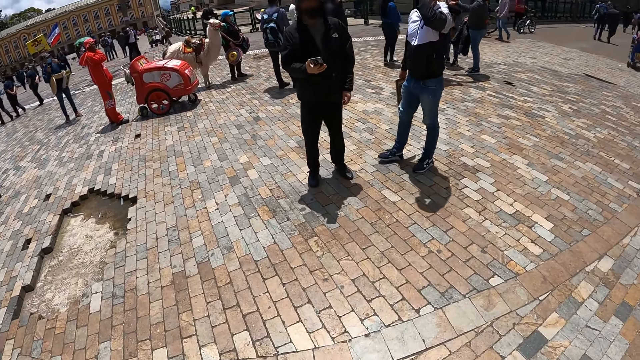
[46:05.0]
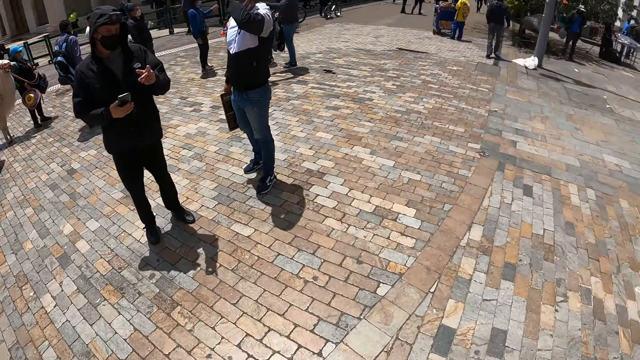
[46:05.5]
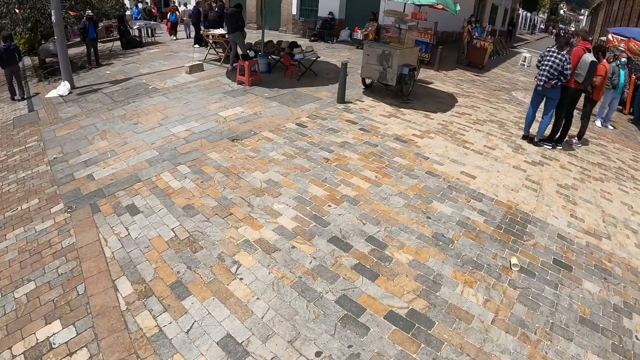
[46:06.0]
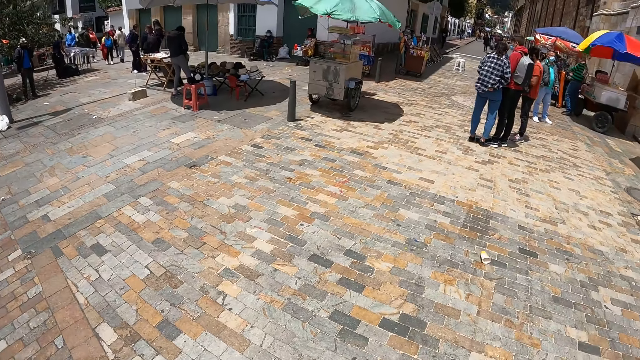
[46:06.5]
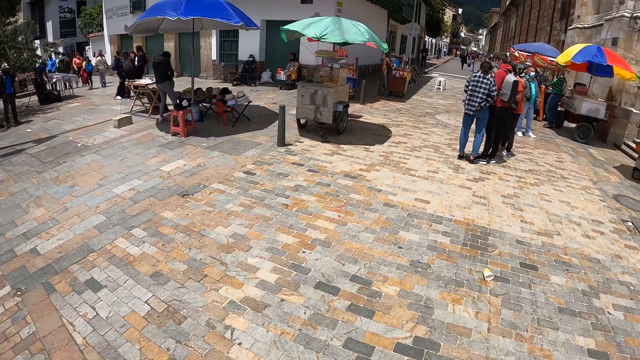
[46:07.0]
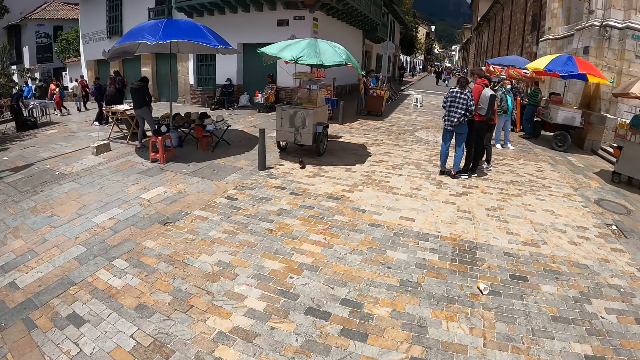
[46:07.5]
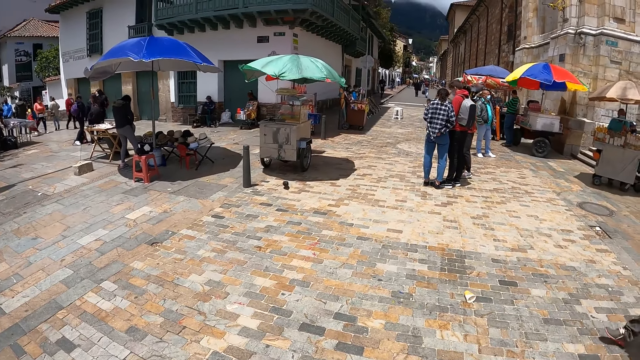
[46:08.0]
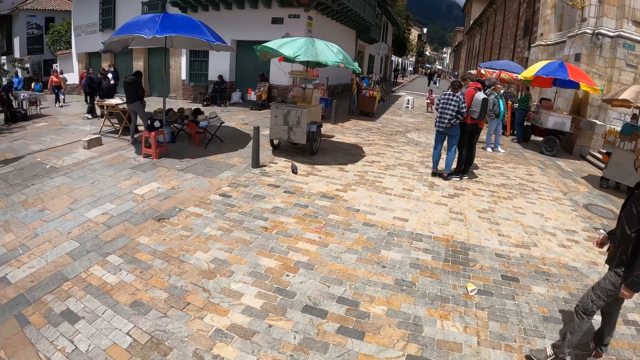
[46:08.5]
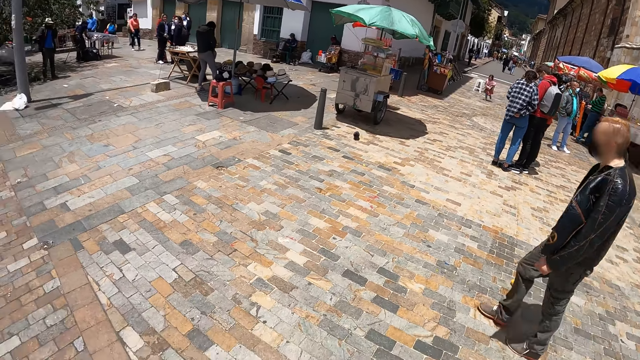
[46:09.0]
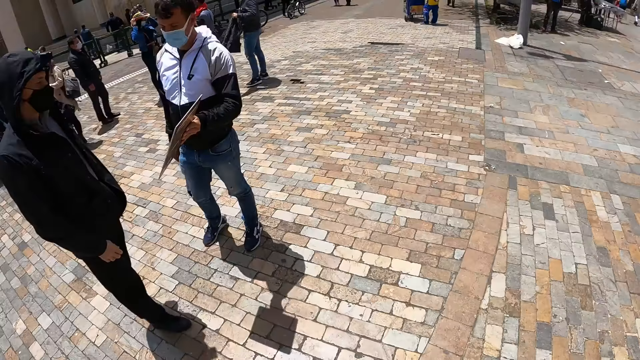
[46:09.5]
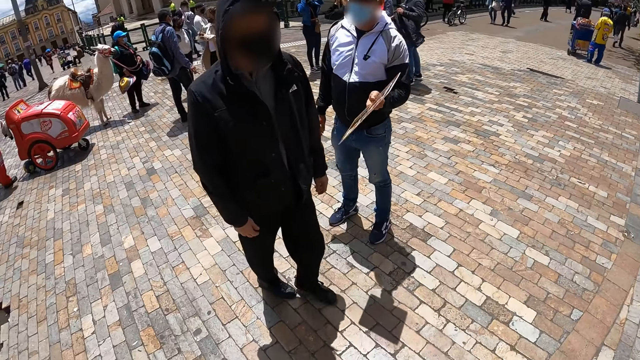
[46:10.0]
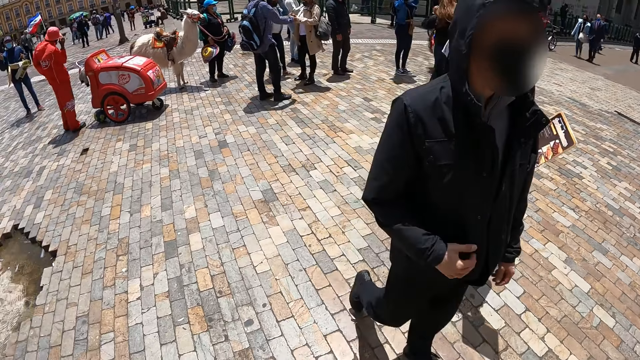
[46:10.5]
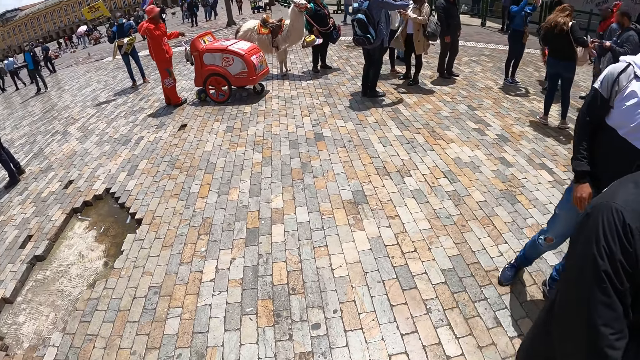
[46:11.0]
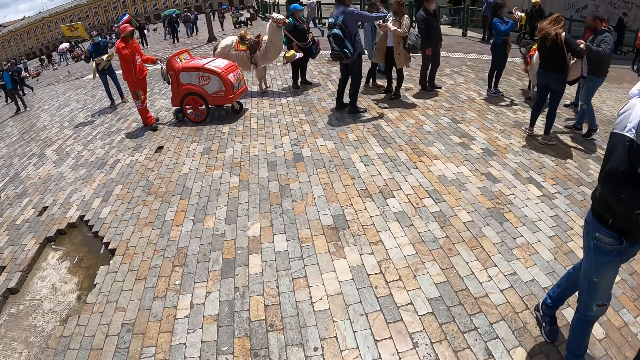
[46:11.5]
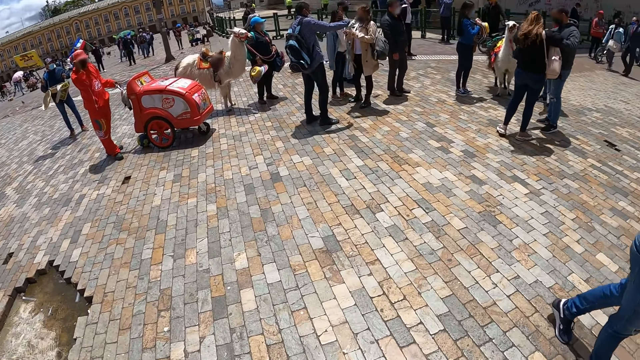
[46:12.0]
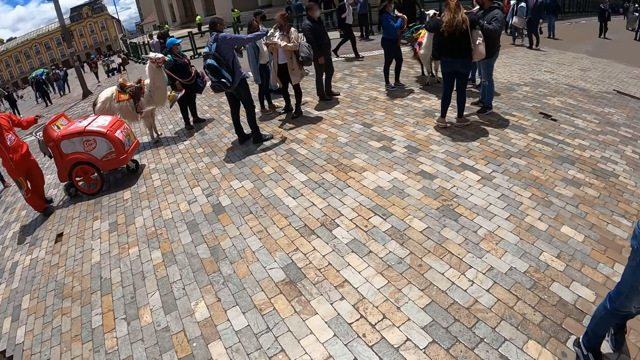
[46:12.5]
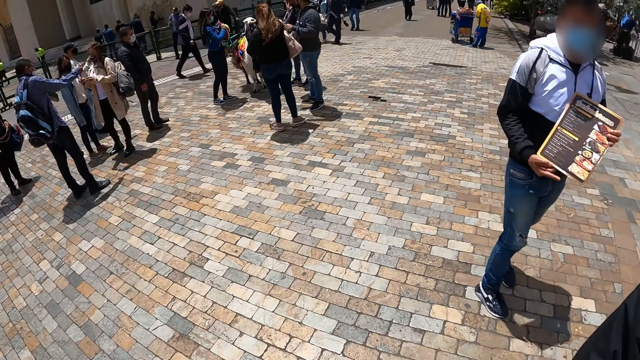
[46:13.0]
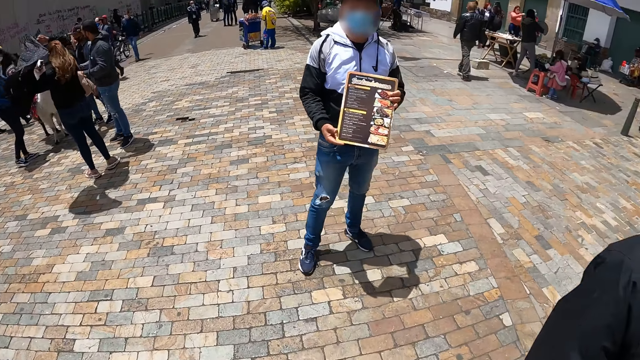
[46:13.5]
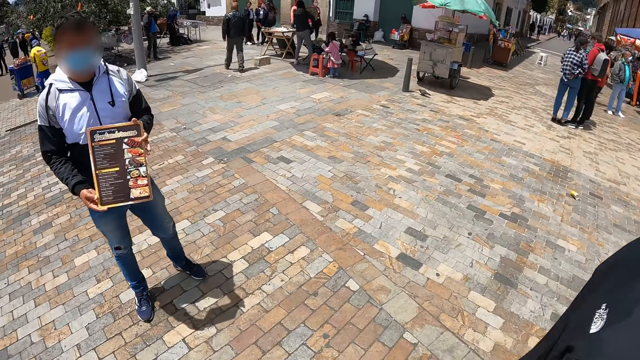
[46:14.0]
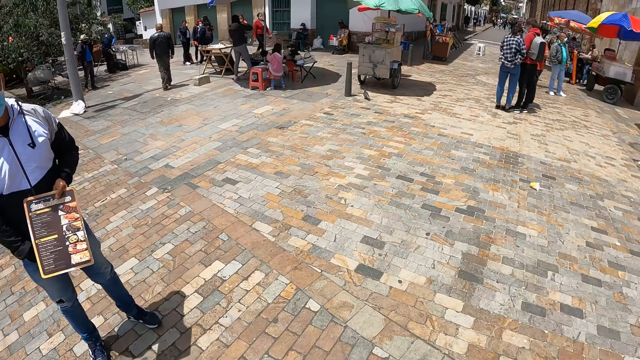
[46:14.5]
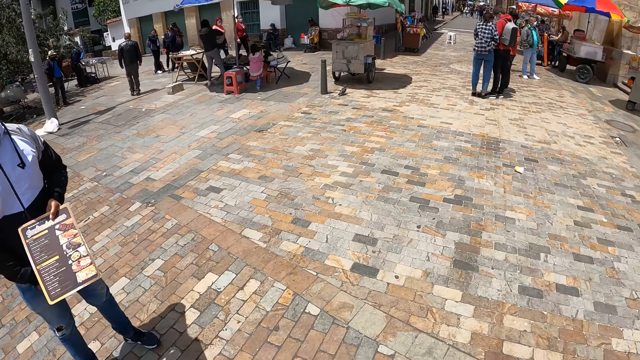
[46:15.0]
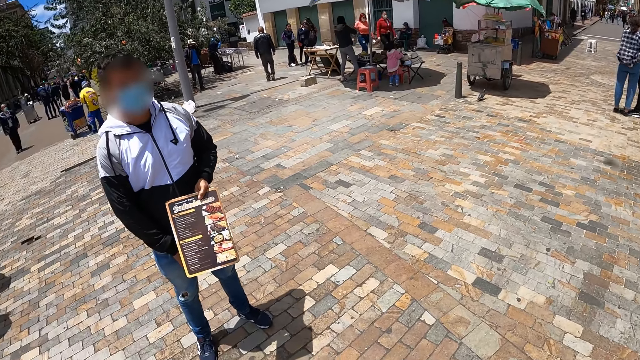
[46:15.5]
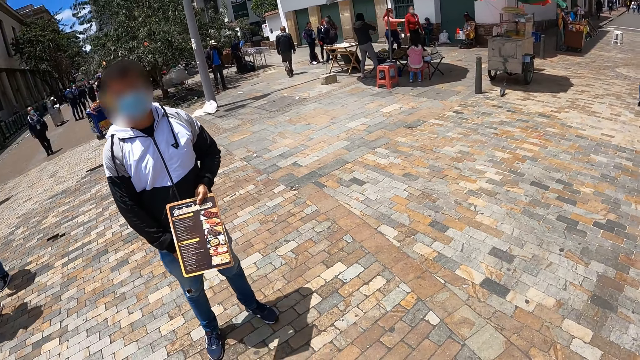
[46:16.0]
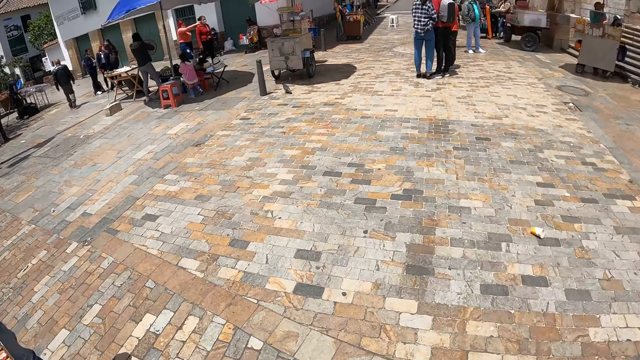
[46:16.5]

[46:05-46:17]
A man holds a phone with the right hand and walks around. Another man walks around and holds a menu with both hands.

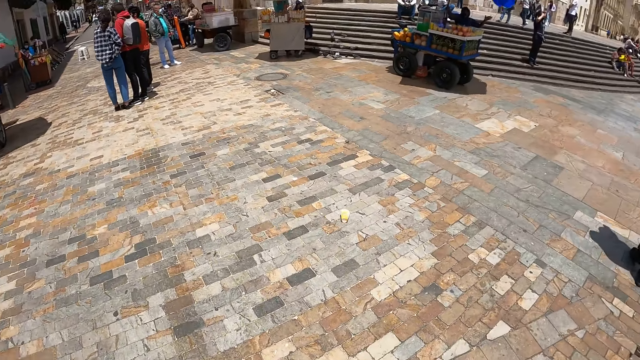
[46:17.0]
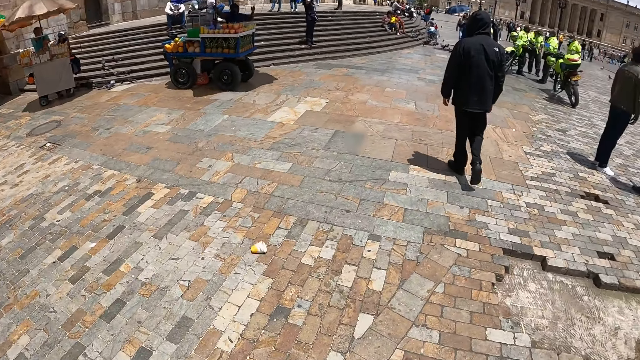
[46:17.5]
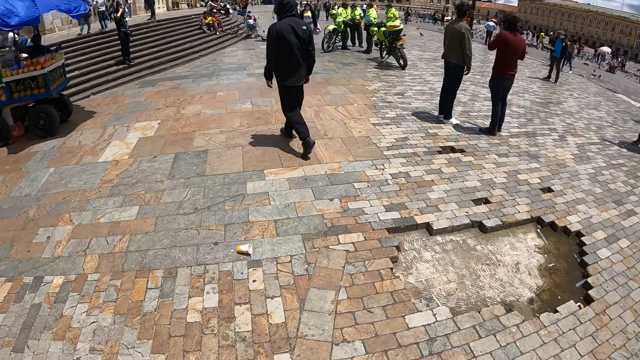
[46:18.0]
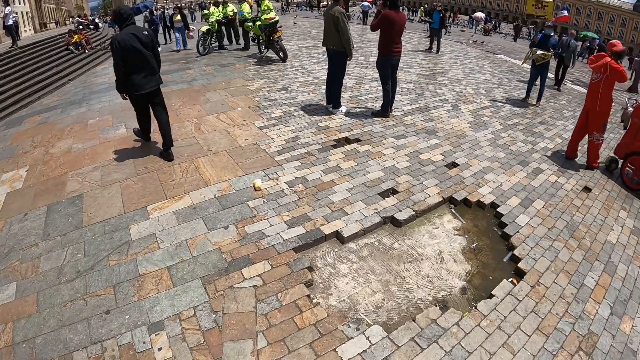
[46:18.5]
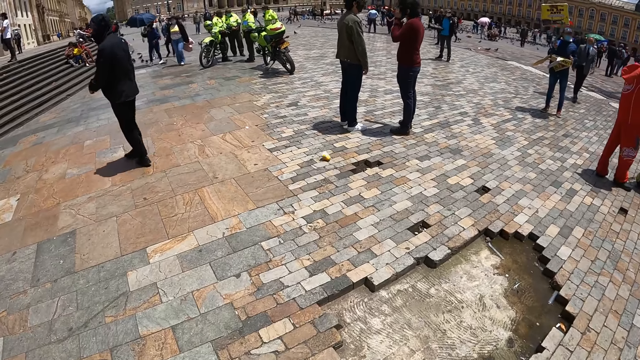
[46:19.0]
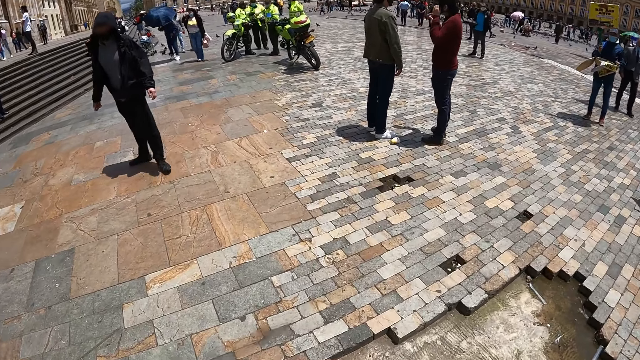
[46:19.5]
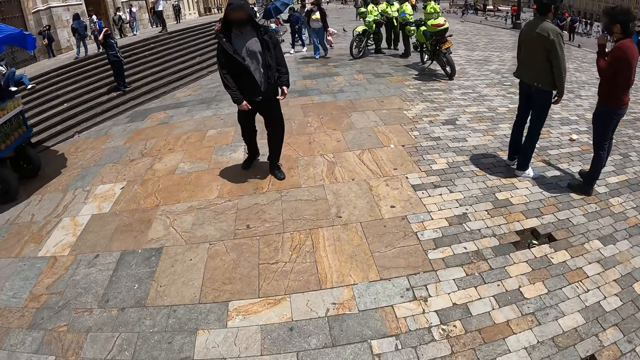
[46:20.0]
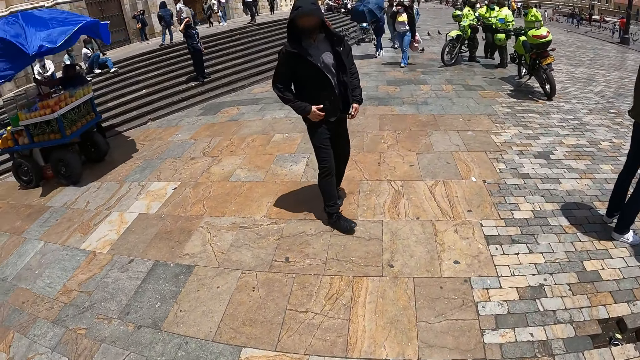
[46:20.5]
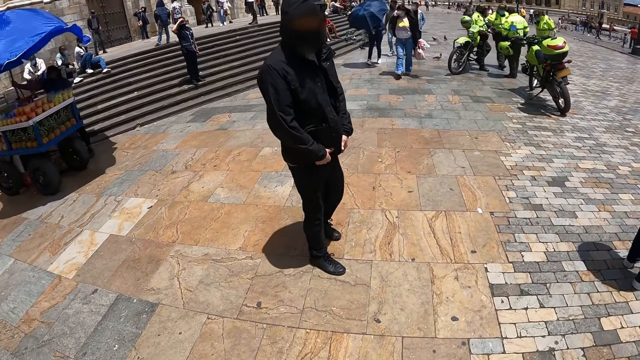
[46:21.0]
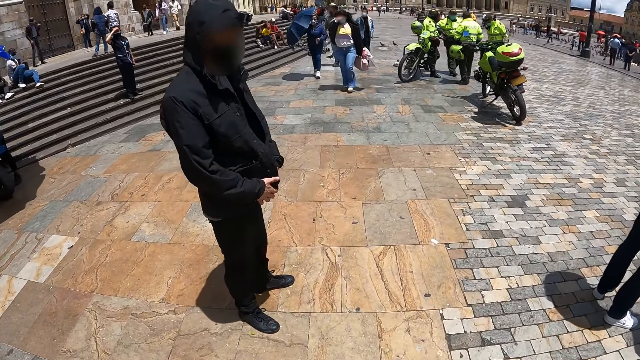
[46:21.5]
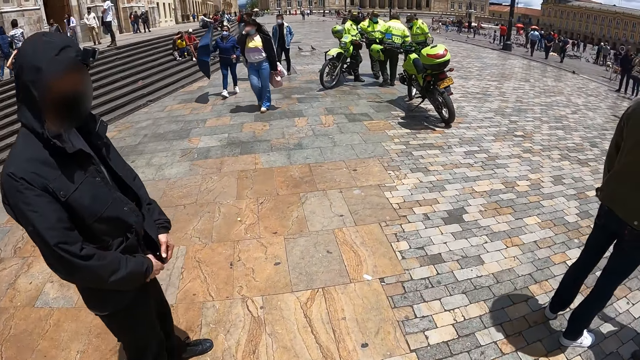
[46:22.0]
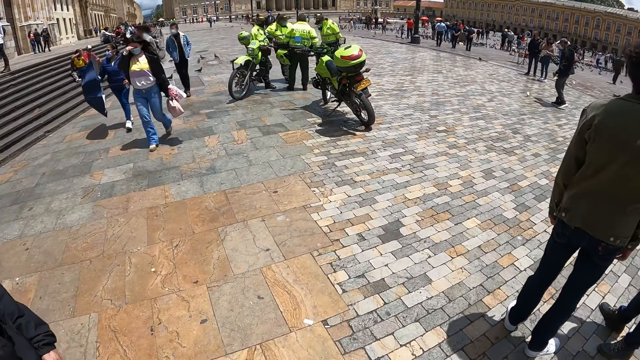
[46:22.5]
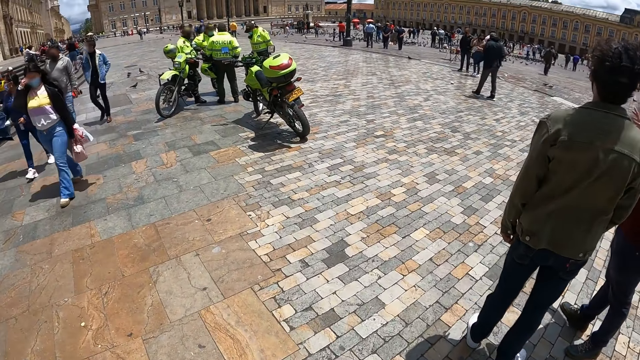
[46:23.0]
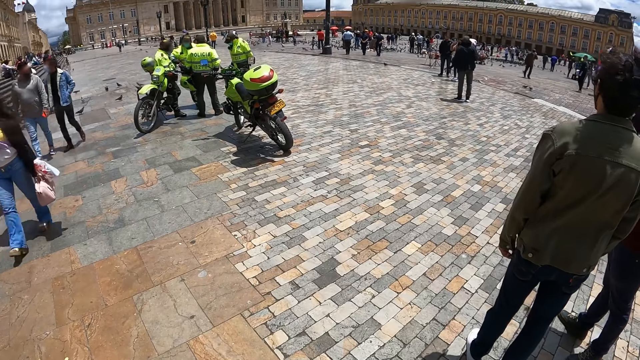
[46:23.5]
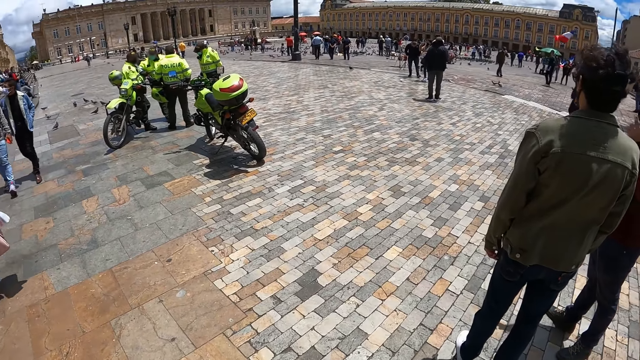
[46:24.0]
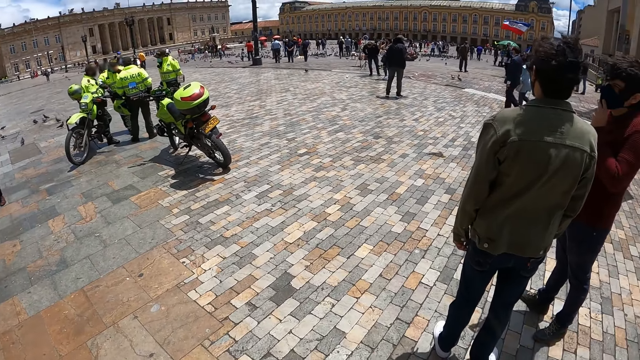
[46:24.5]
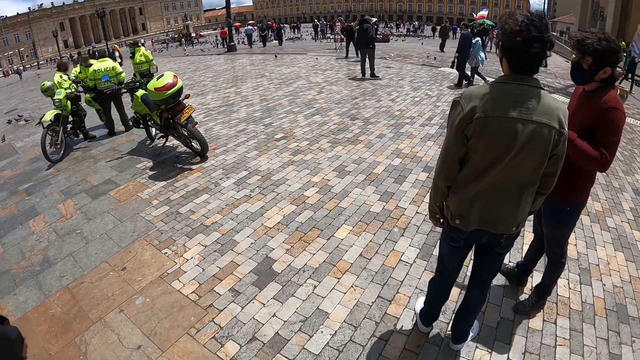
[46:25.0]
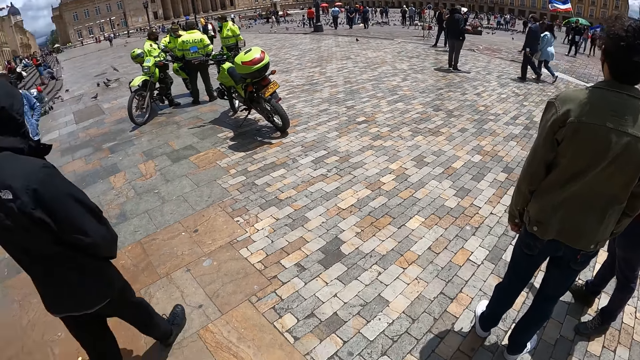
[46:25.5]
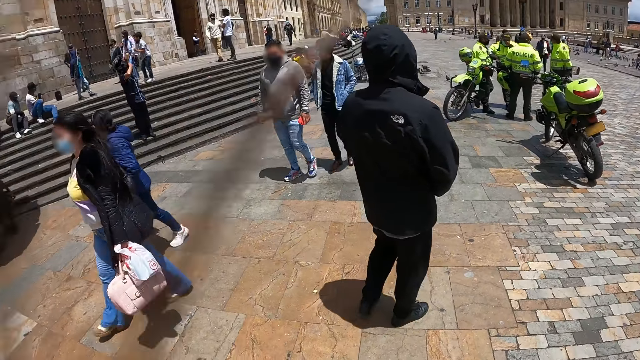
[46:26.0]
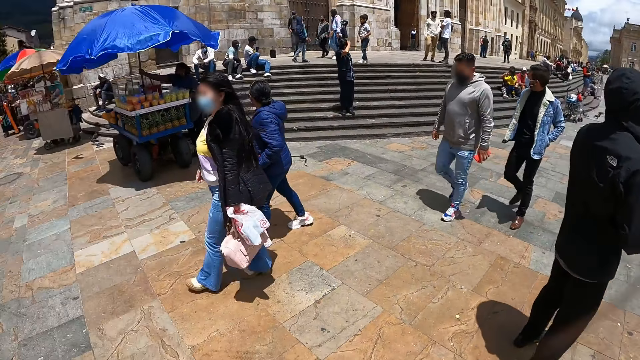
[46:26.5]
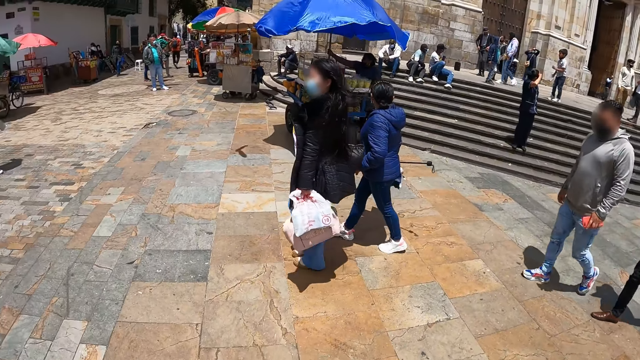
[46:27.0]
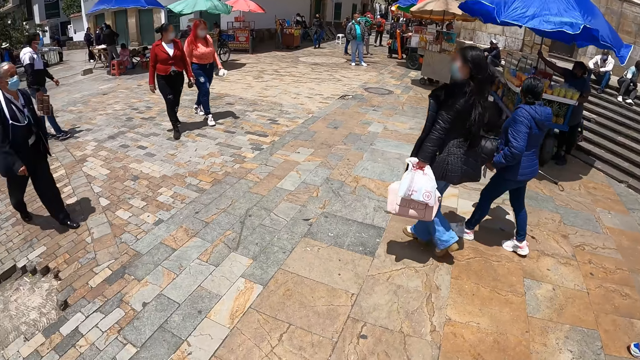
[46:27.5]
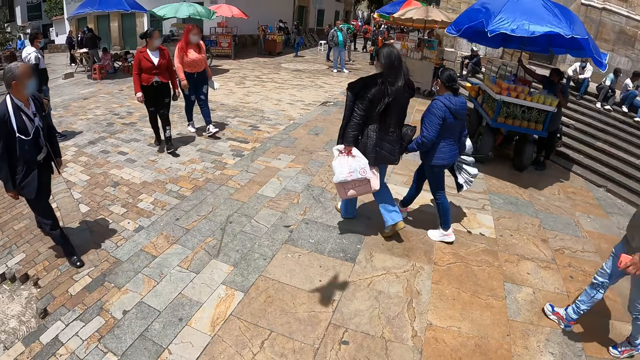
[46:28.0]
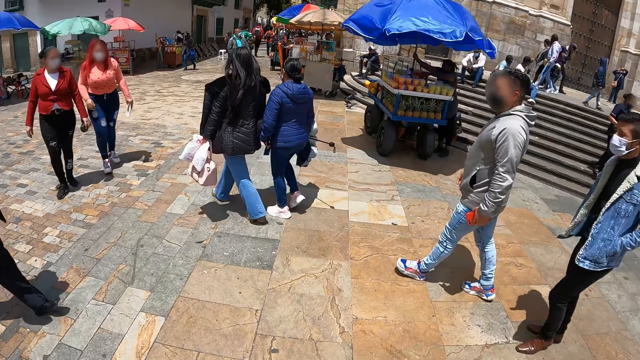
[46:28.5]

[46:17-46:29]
A man walks around and turns around. The camera wearer walks around the street. The man stands upright. The camera wearer moves around.
